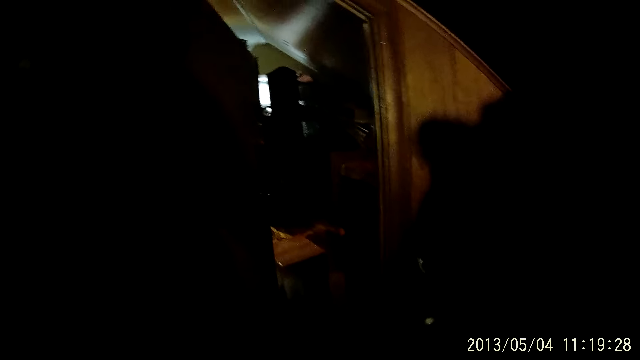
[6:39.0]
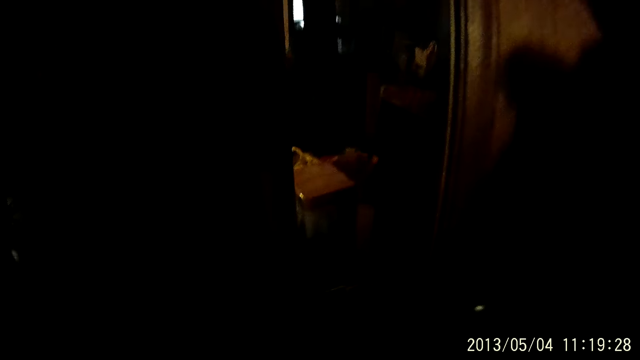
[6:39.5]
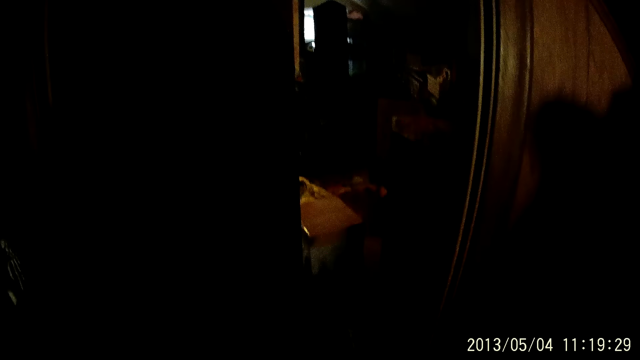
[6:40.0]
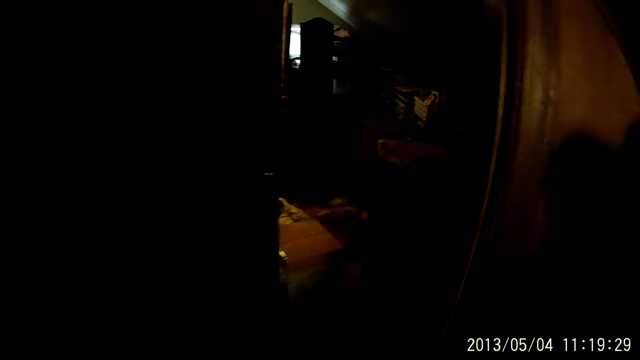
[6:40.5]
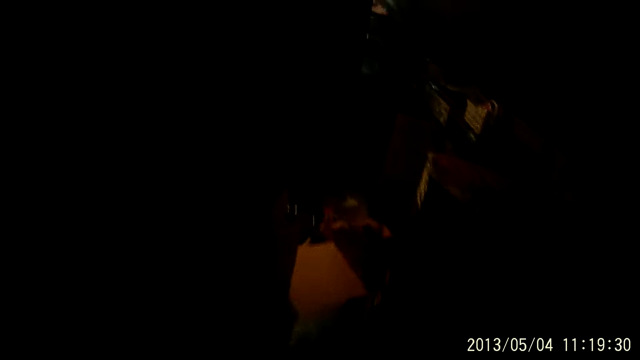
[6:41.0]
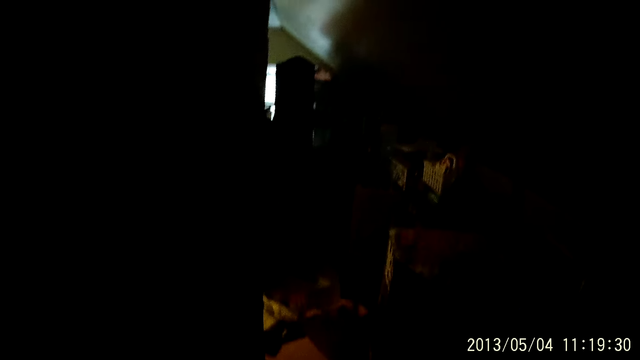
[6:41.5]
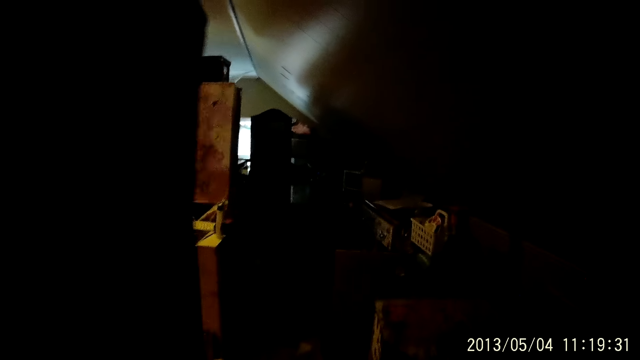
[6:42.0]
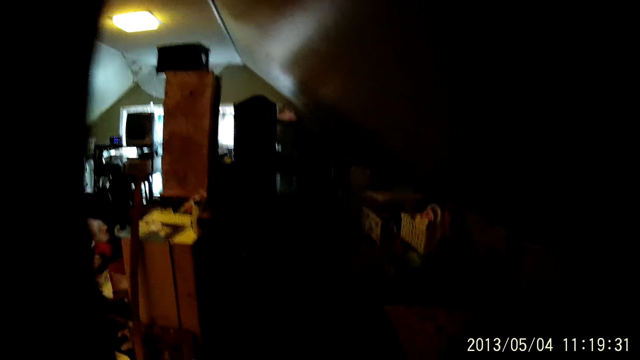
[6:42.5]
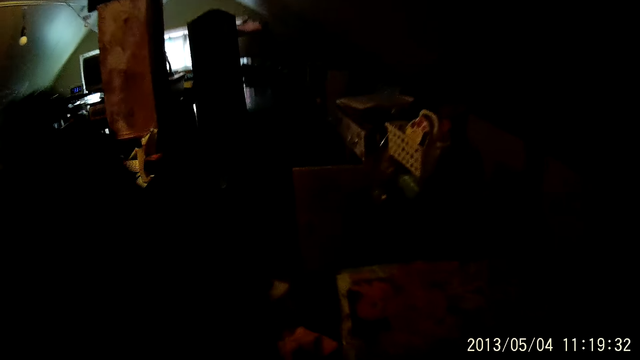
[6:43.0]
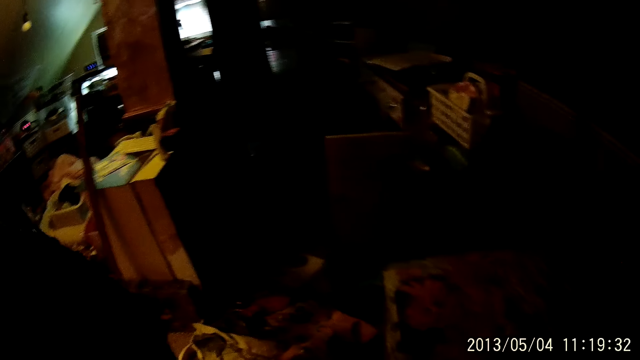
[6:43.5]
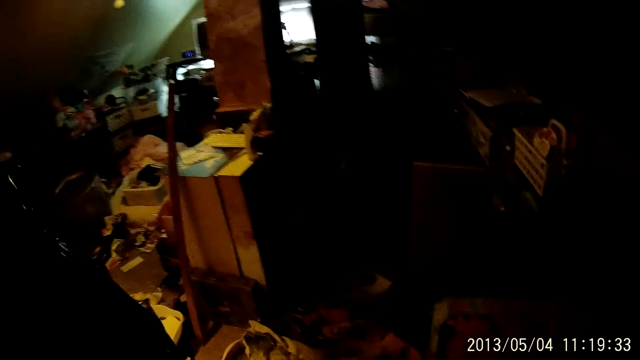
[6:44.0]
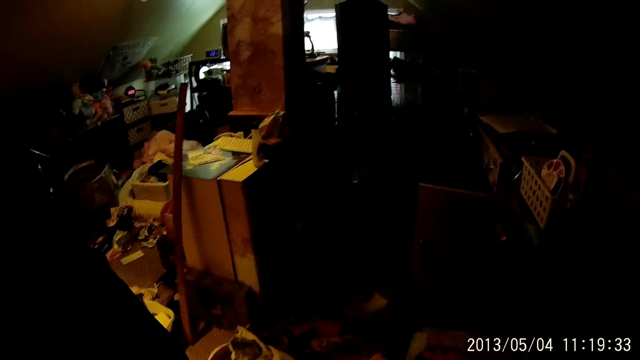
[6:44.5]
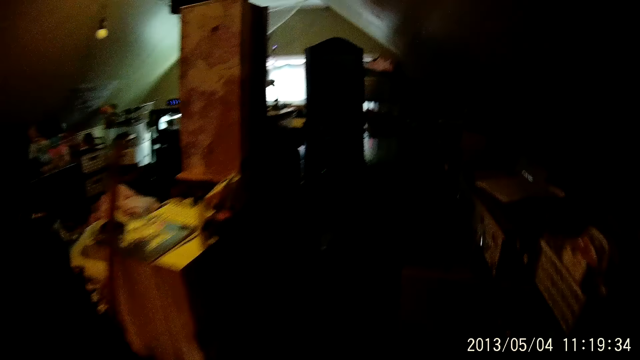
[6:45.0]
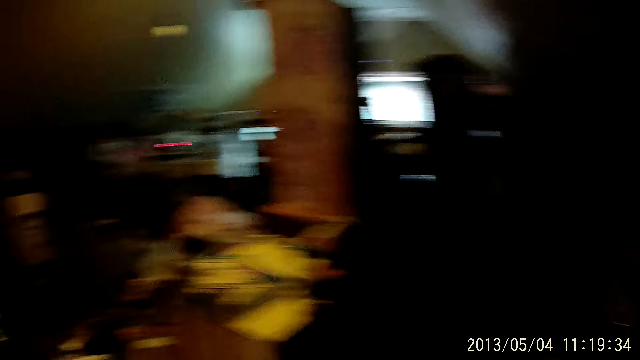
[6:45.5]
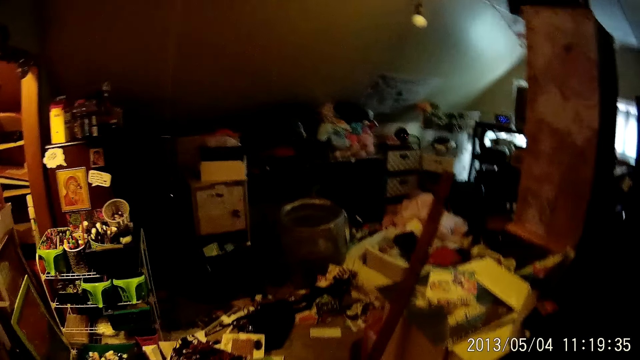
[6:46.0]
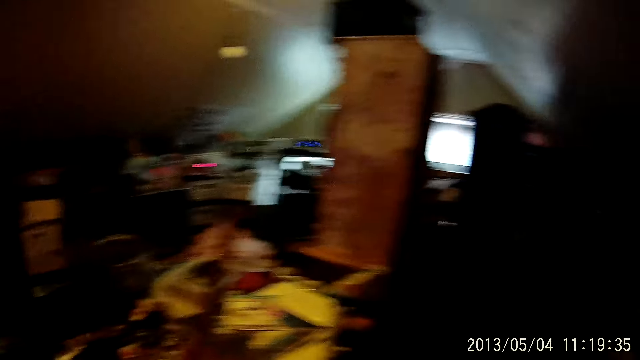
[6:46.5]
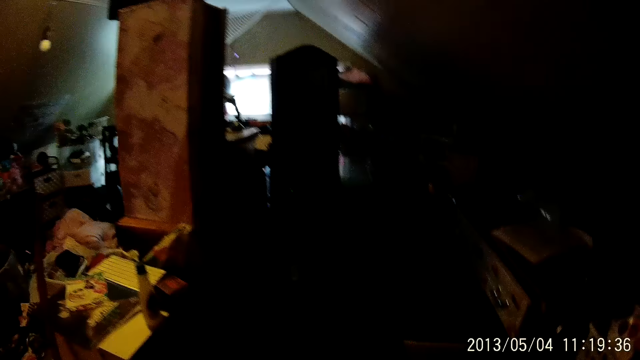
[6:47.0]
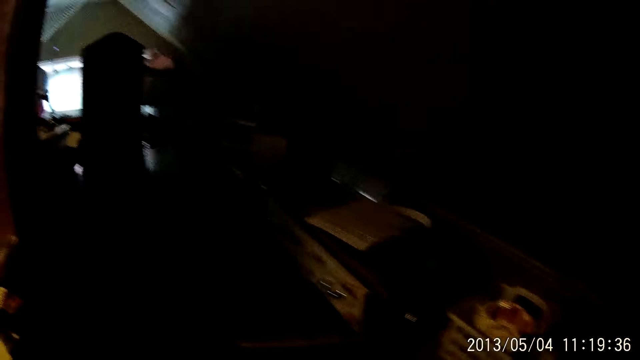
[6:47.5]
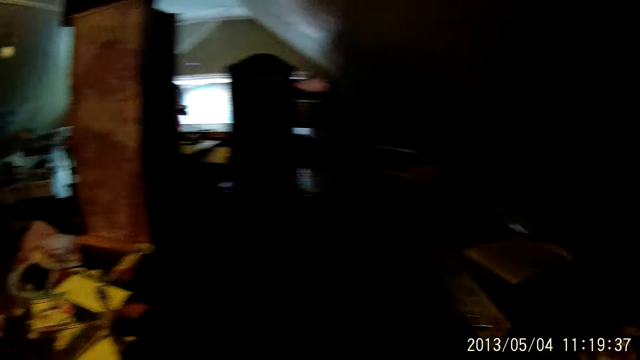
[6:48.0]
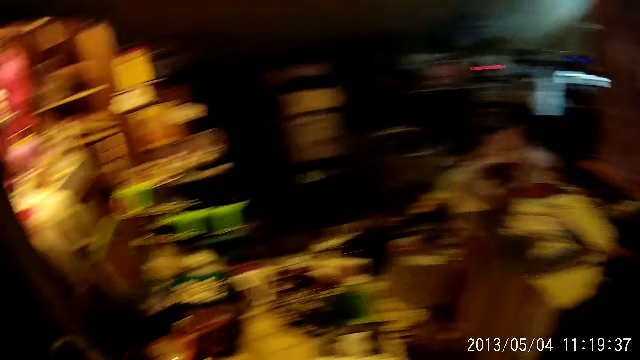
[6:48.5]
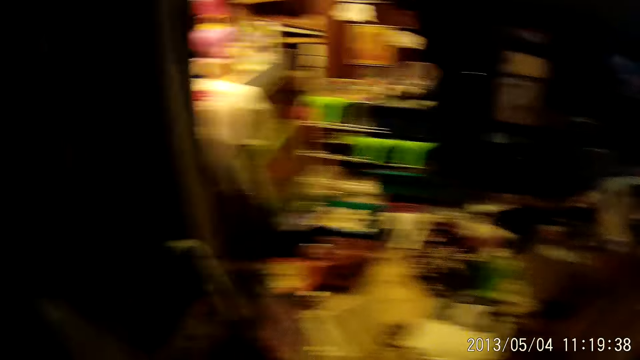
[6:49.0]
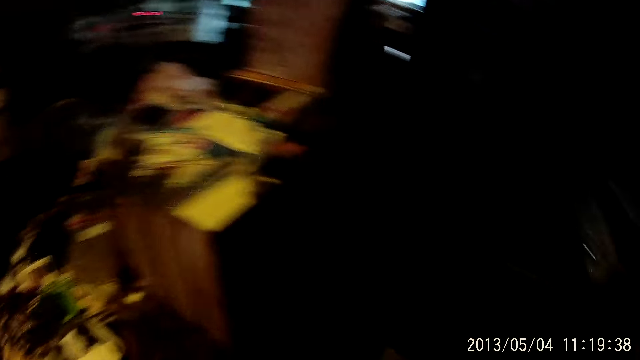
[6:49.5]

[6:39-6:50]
The camera wearer holds a trash bag in her right hand. She looks around.

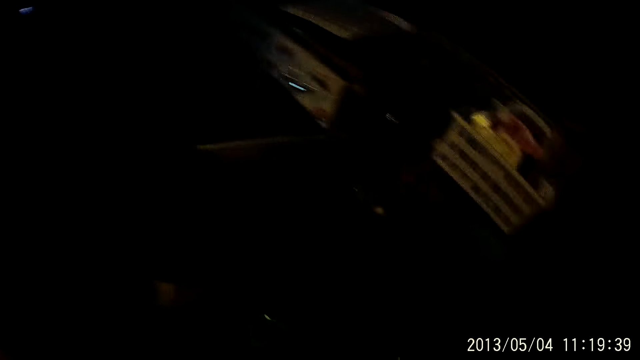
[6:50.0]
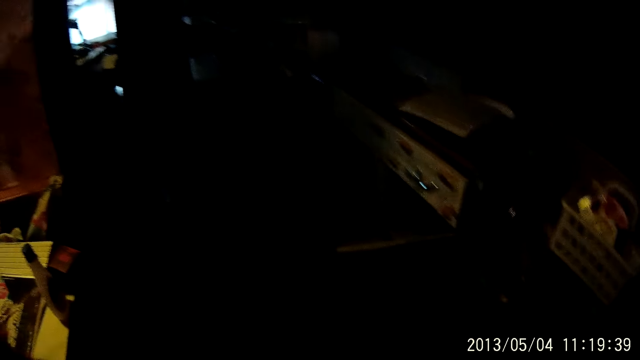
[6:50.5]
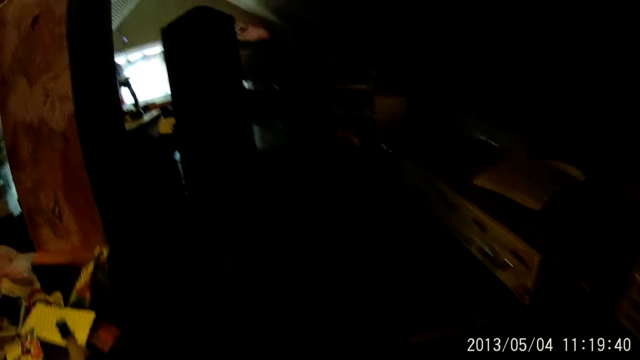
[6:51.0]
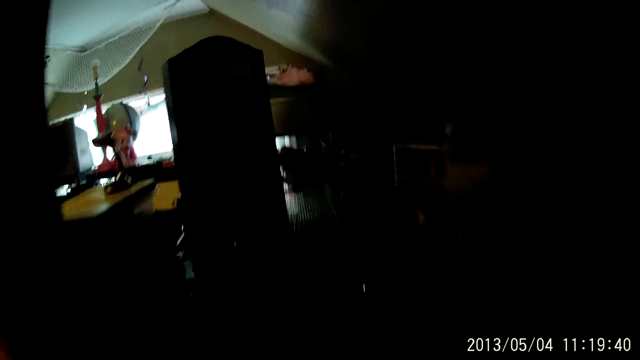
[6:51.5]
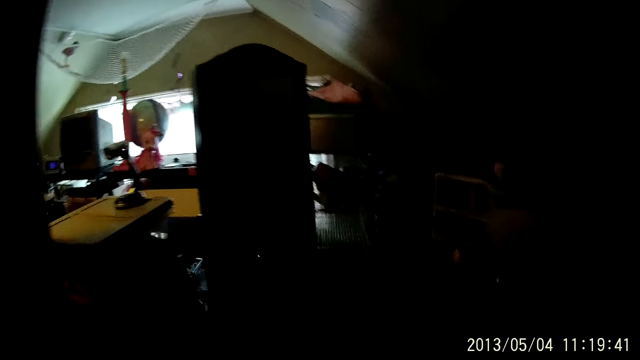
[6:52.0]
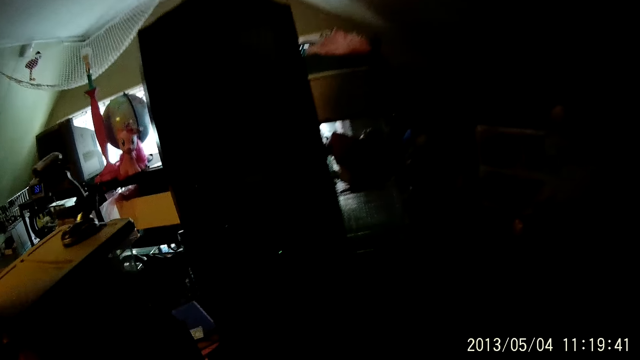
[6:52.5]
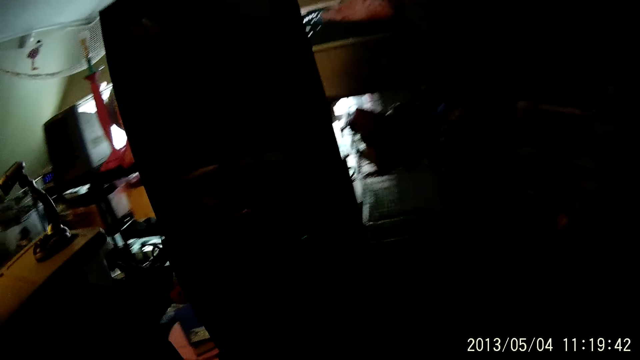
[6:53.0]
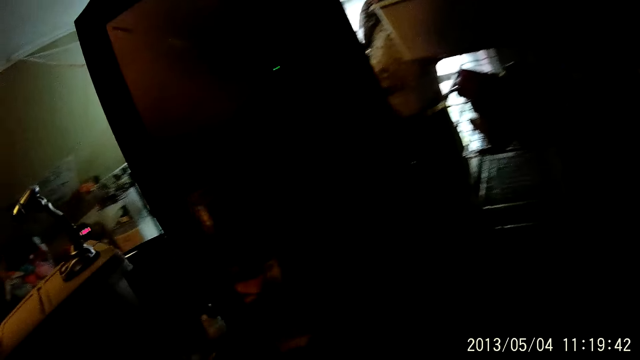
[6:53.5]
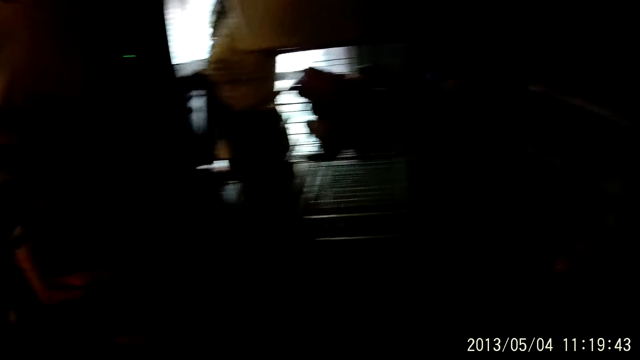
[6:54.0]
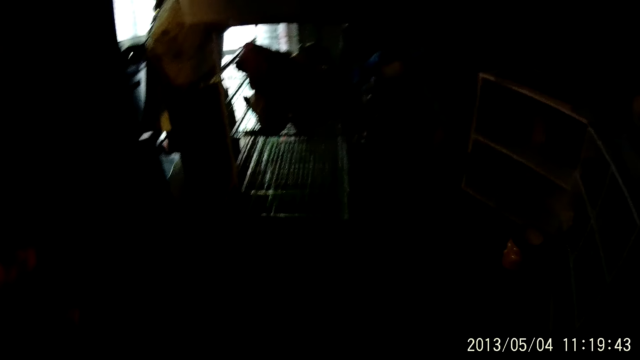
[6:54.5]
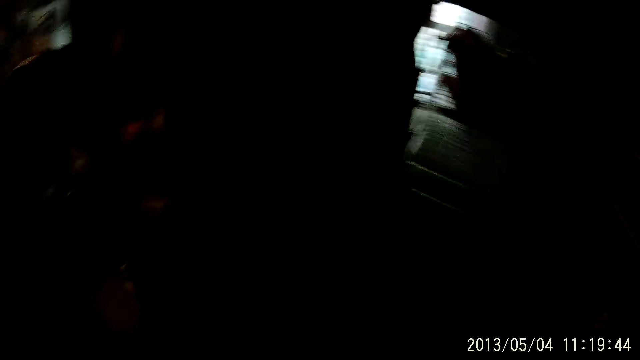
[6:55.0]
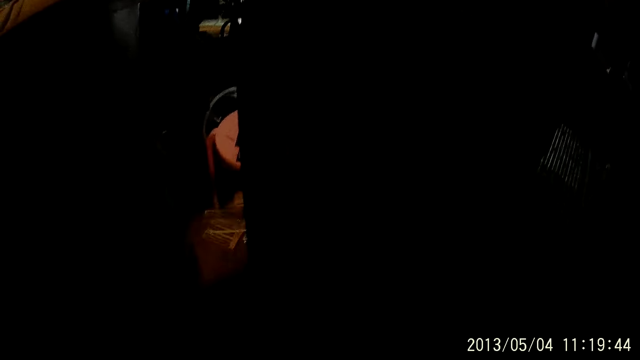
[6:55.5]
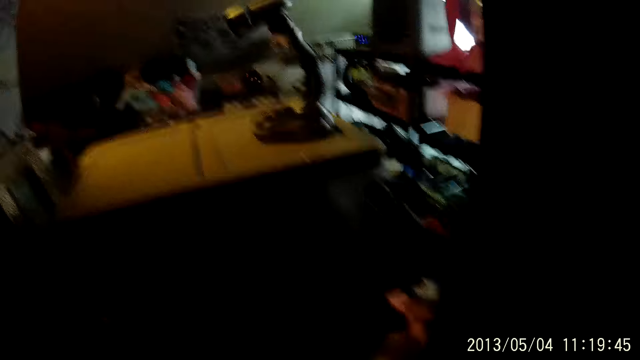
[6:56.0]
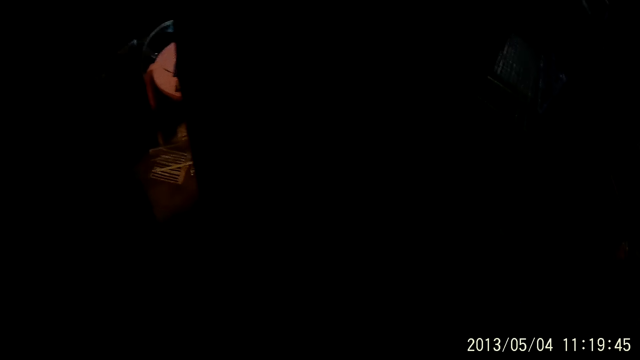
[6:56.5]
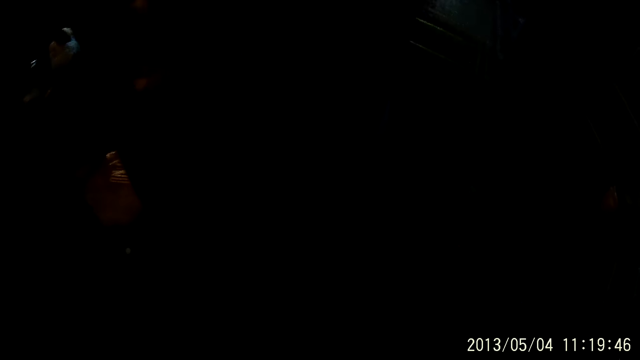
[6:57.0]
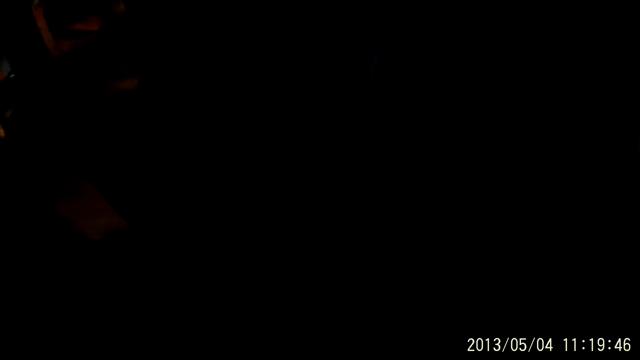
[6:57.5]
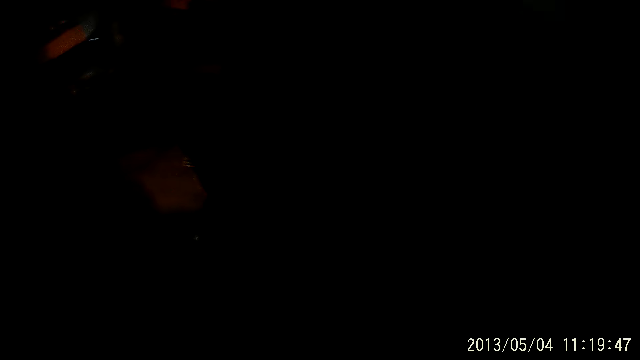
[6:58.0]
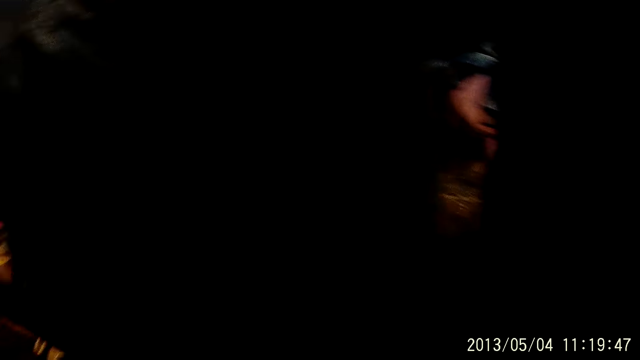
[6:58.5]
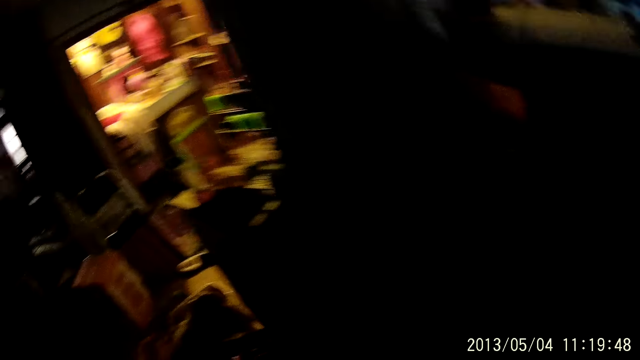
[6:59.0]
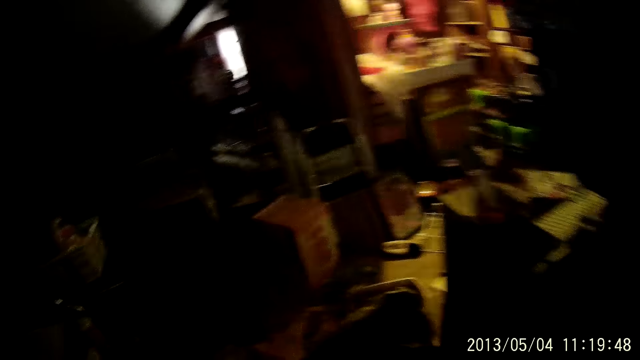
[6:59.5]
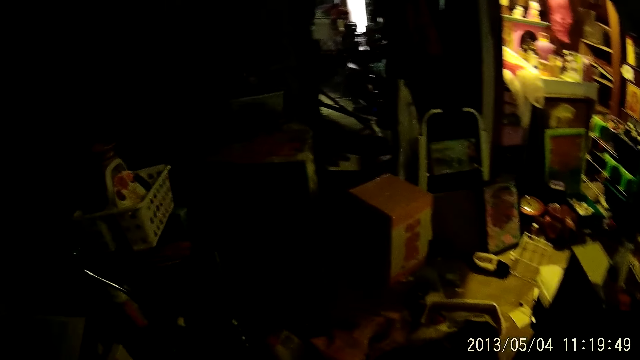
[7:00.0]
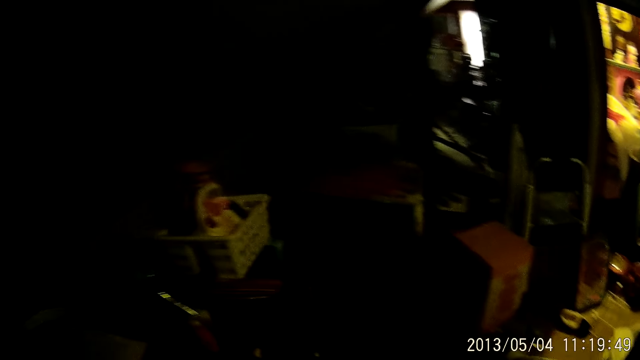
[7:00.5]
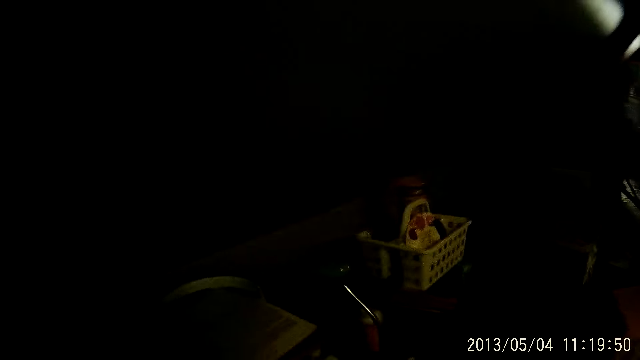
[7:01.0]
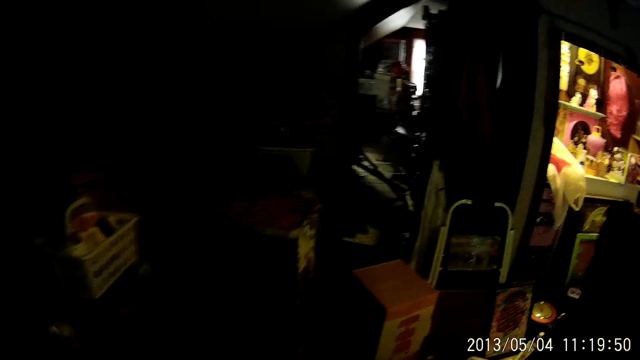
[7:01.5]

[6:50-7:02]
The camera wearer walks around the house.
